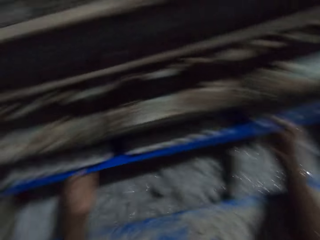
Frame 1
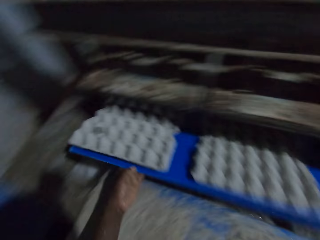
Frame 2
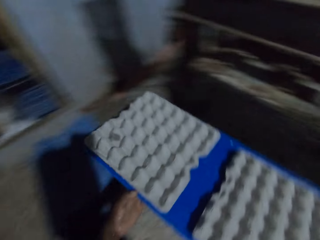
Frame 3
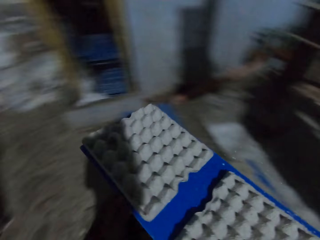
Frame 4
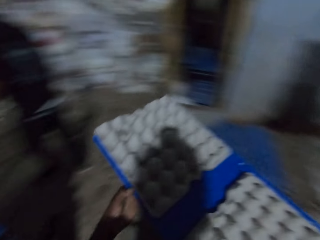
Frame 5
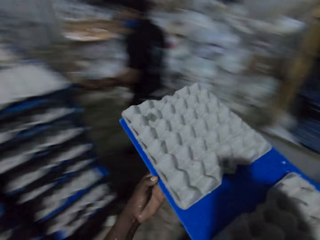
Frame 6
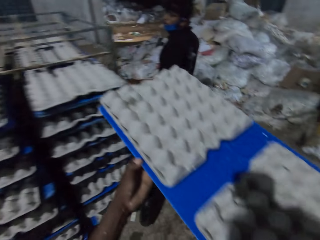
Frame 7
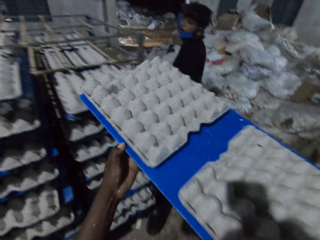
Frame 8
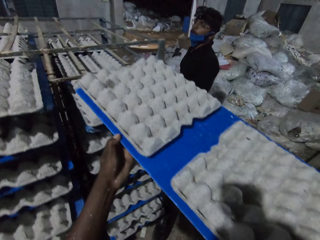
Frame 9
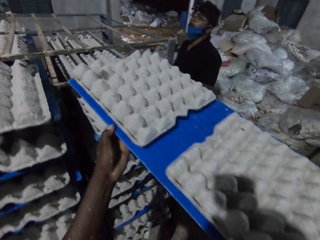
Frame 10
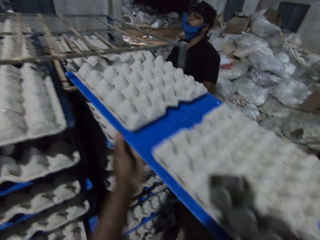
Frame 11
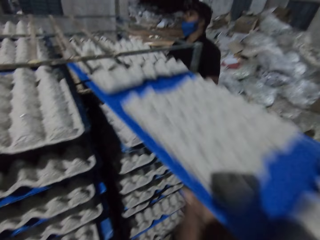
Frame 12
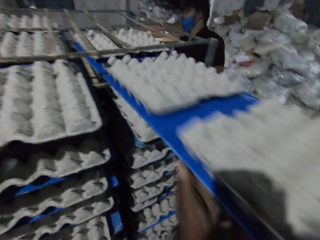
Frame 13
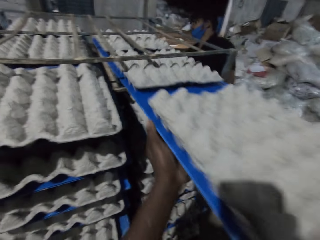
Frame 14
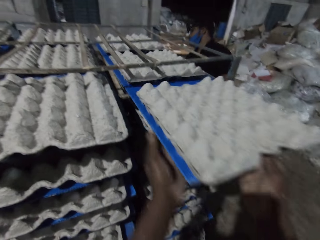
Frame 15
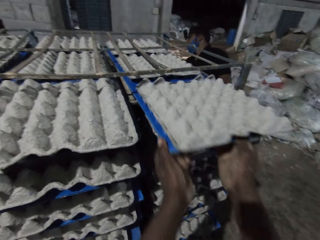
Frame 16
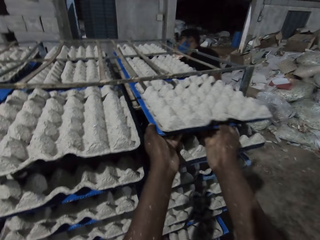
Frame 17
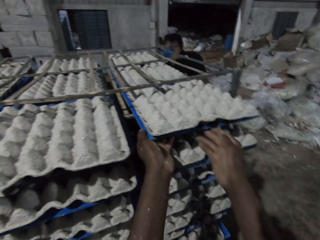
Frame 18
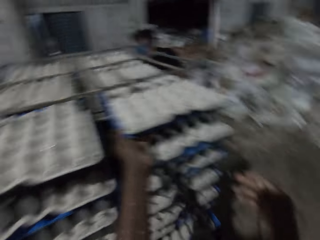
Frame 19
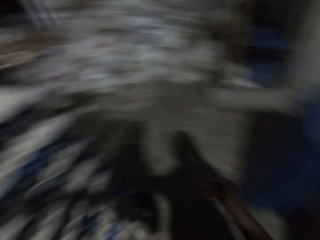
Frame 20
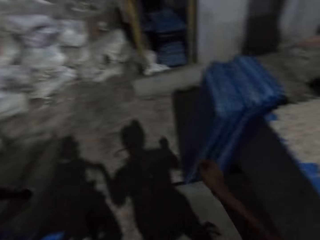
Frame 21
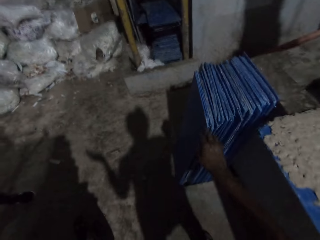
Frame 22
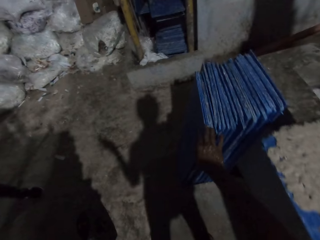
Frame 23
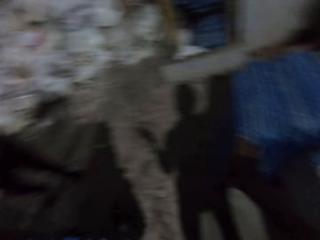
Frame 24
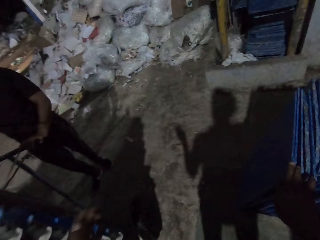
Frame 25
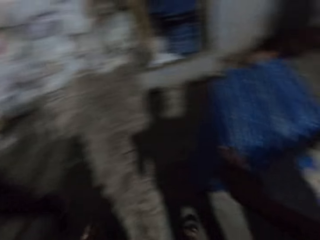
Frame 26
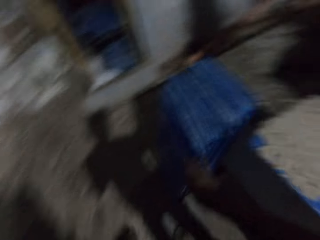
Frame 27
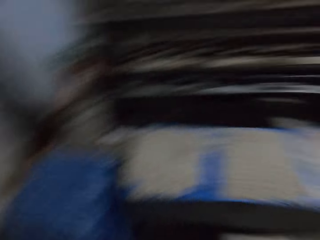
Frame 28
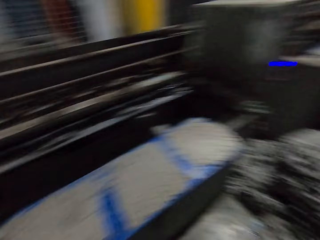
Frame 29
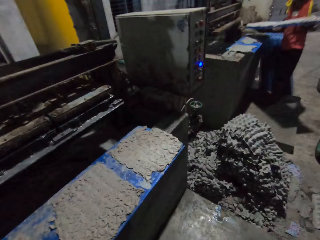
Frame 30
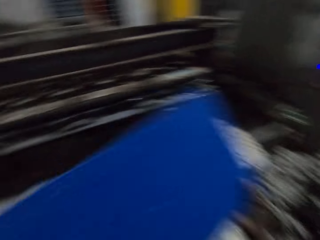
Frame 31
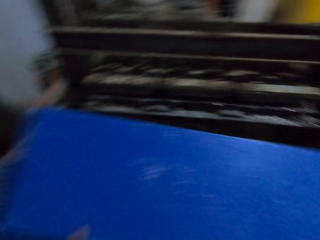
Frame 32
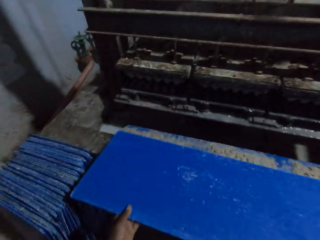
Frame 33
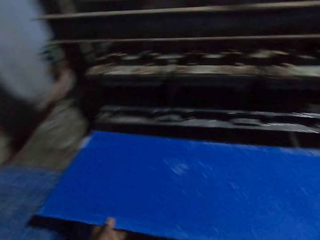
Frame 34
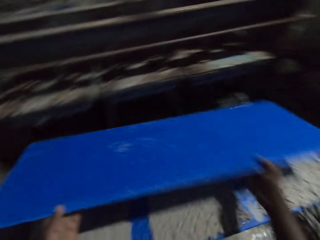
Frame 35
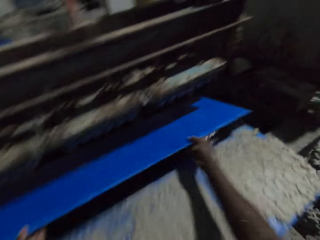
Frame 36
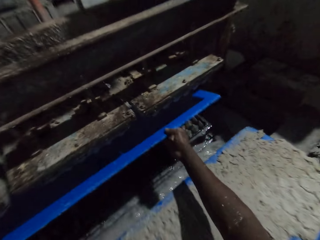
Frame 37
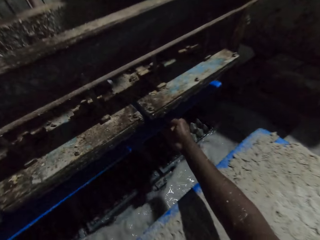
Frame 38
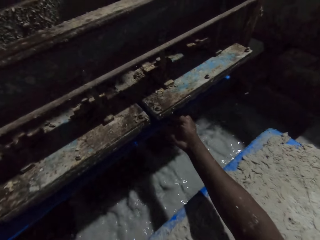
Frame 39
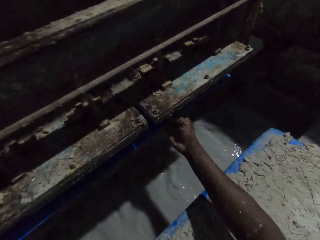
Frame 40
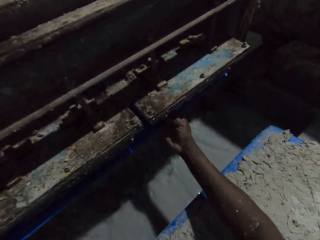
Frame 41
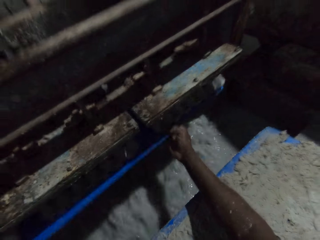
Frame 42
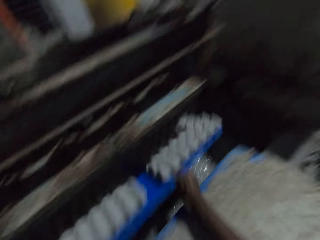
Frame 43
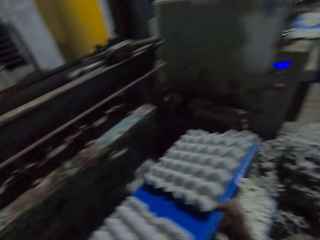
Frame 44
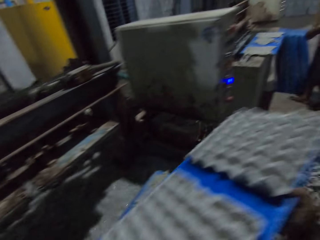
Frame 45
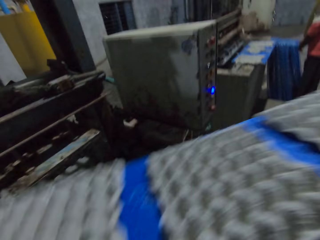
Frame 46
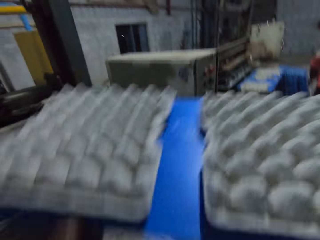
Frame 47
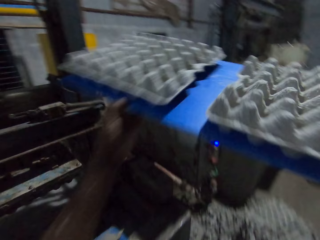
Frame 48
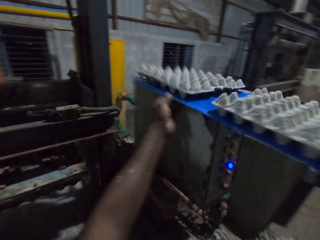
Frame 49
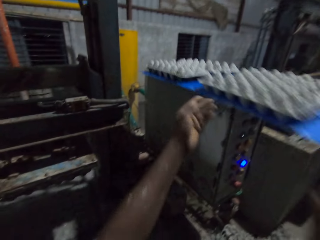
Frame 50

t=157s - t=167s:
The camera wearer pulls the plastic board or polypropylene plastic off the machine and walks away from the machine. He drops the polypropylene plastic of egg cartons on the rack with his hands. He converses with a man. He walks away from the rack. He picks a polypropylene plastic from the ground with his right hand. He drops the polypropylene plastic on the polypropylene plastic of egg cartons on the egg carton making machine with his hands. He picks the polypropylene plastic from the polypropylene plastic of egg cartons on the egg carton making machine with his hands. He collects some egg cartons from the egg carton making machine with the polypropylene plastic in his hands. He pulls the plastic board off the machine.

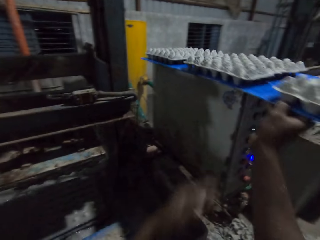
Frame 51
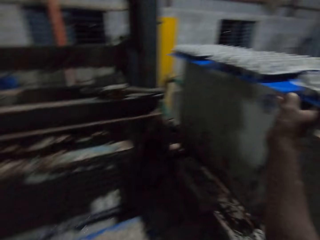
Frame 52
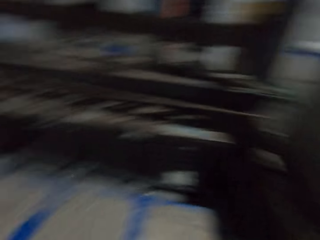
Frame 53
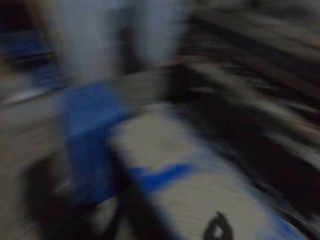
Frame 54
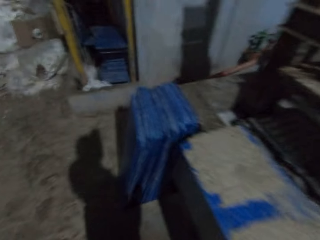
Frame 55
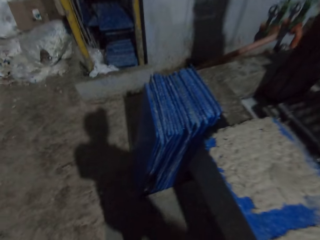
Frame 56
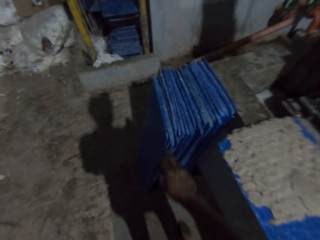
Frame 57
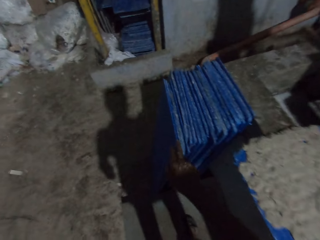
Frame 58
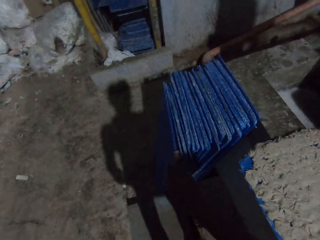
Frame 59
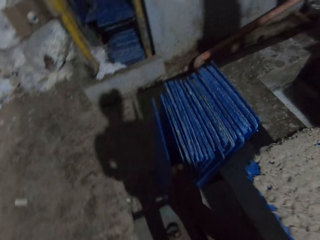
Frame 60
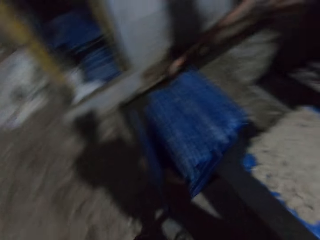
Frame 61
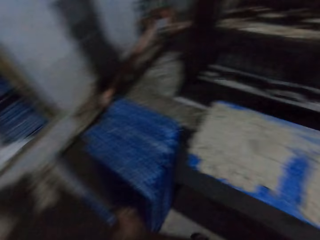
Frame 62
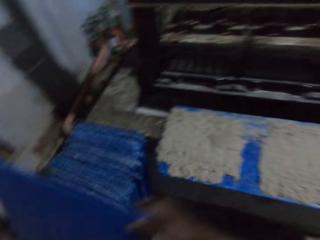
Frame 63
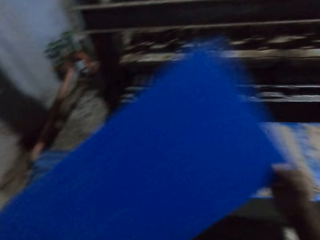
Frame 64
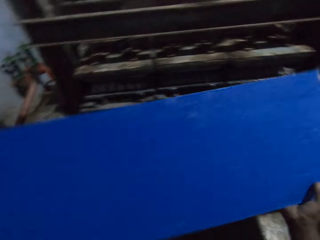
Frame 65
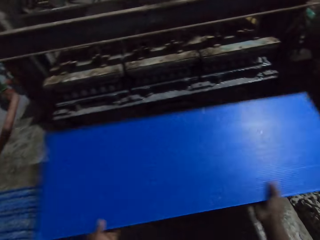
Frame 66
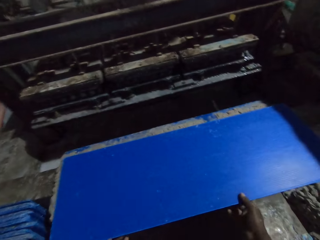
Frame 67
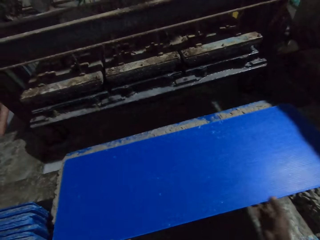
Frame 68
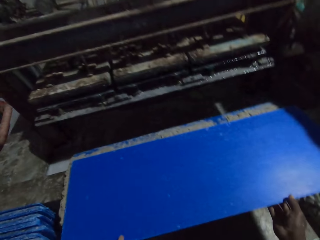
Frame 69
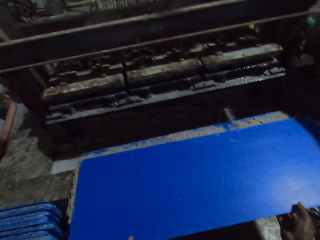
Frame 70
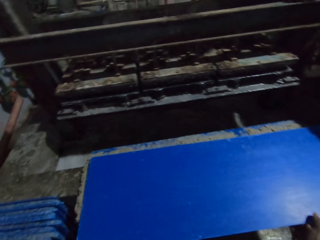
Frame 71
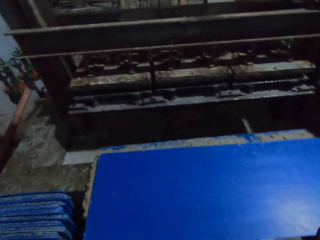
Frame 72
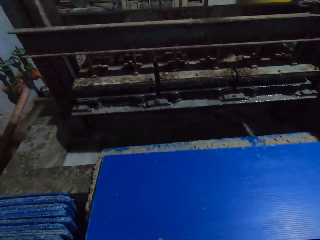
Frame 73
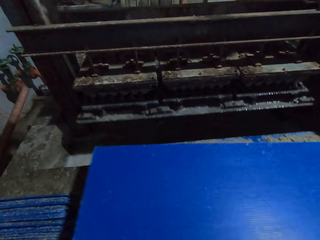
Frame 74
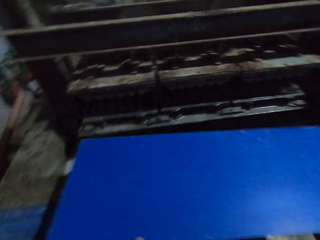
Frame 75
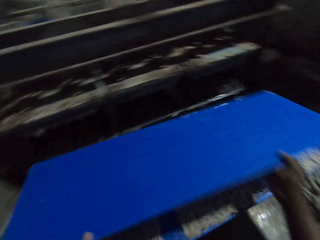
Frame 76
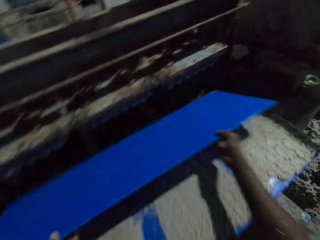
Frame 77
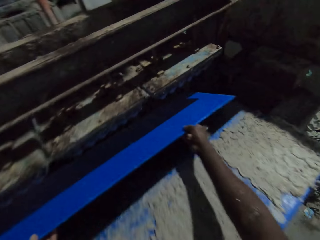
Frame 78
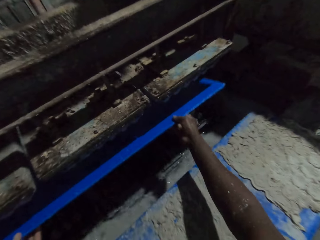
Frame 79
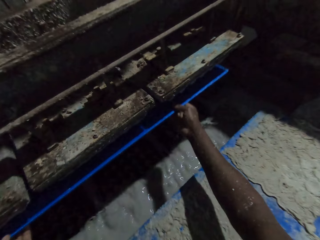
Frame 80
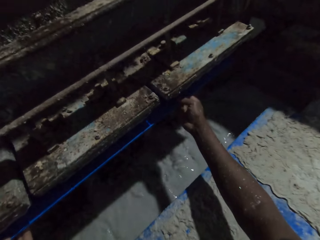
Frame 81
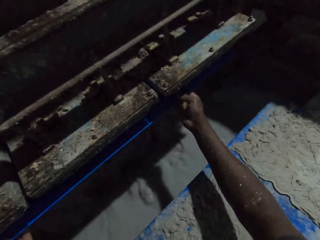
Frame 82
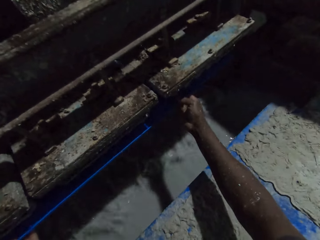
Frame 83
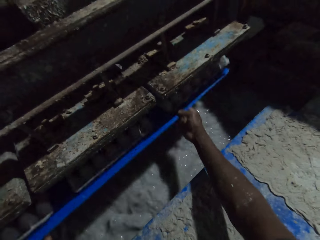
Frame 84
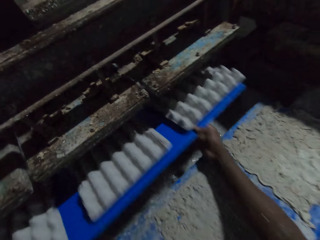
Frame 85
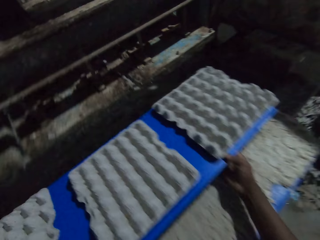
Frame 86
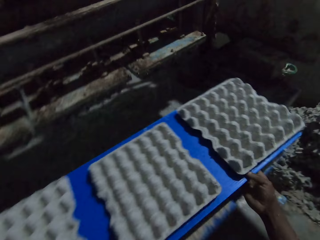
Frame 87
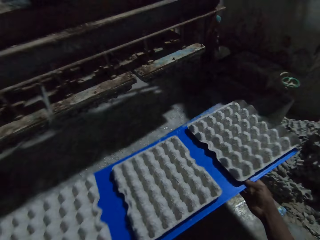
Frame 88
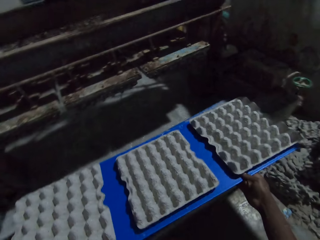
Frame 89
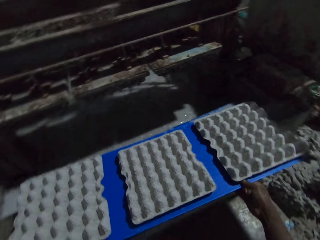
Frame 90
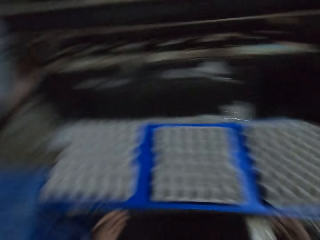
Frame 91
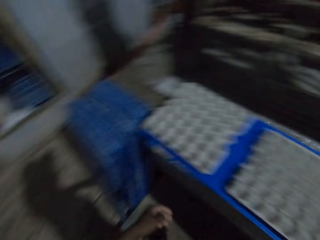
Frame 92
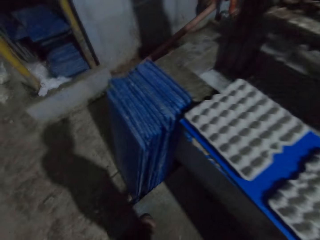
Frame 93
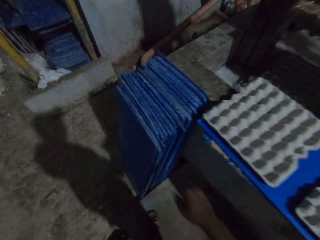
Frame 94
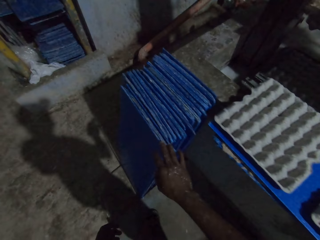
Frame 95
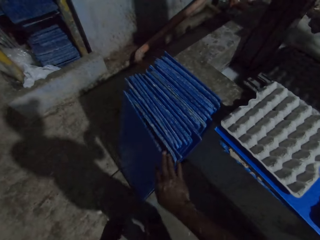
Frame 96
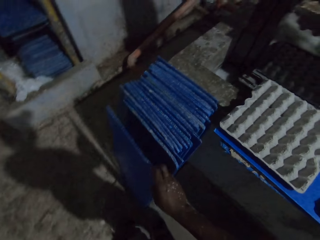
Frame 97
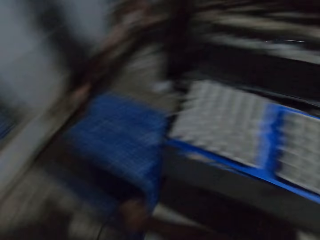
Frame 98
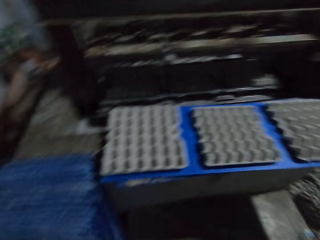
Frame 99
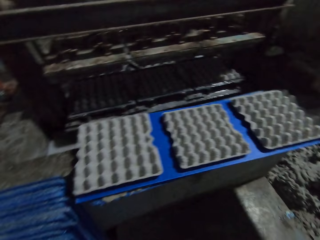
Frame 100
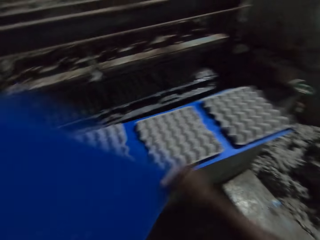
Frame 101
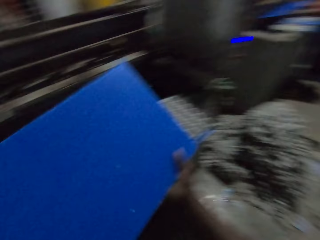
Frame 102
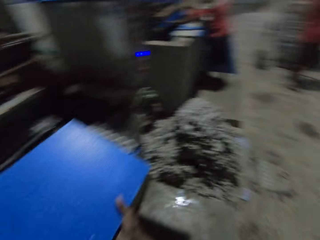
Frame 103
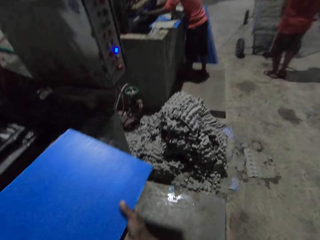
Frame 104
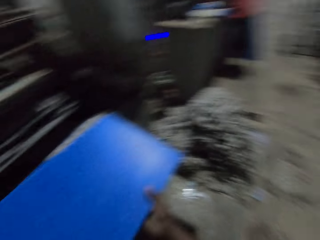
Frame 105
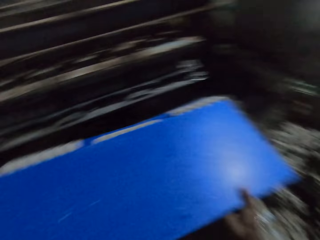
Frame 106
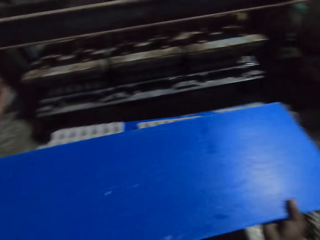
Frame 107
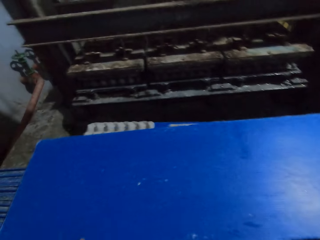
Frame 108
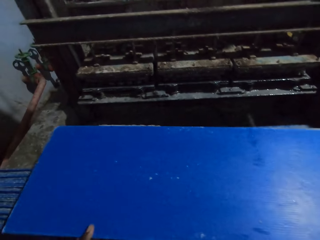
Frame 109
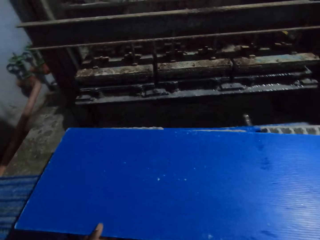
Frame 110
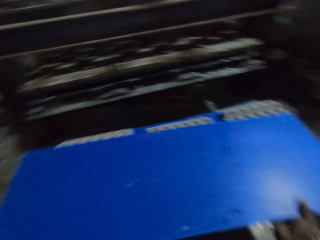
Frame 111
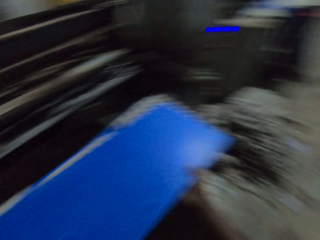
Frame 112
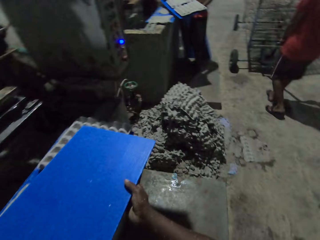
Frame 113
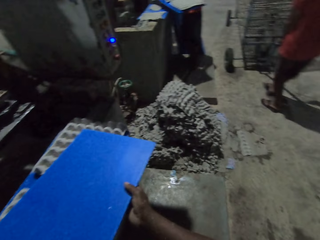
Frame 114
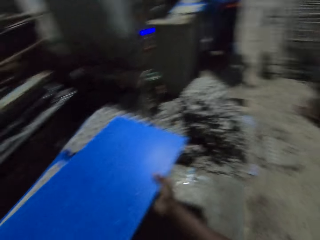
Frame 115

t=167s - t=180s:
The camera wearer drops the polypropylene plastic or plastic board of egg cartons on the controller with his hands. He walks away from the rack. He picks a polypropylene plastic from the ground with his right hand. He drops the polypropylene plastic on the polypropylene plastic of egg cartons on the egg carton making machine with his hands. He picks the polypropylene plastic from the polypropylene plastic of egg cartons on the egg carton making machine with his hands. He collects some egg cartons from the egg carton making machine with the polypropylene plastic in his hands. He pulls the plastic board off the machine. He drops the polypropylene plastic of egg cartons on the polypropylene plastic of egg cartons on the egg carton making machine with his hands. He picks a polypropylene plastic from the ground with his right hand. He puts the plastic board on the egg trays.
